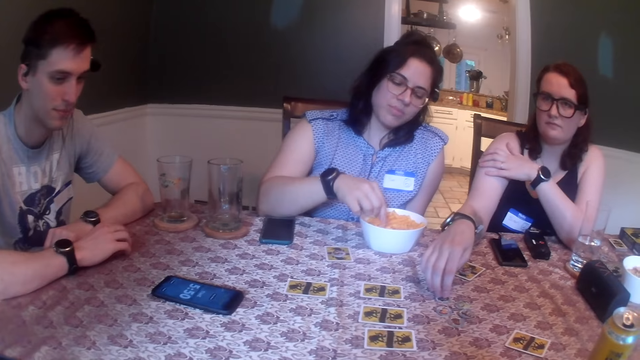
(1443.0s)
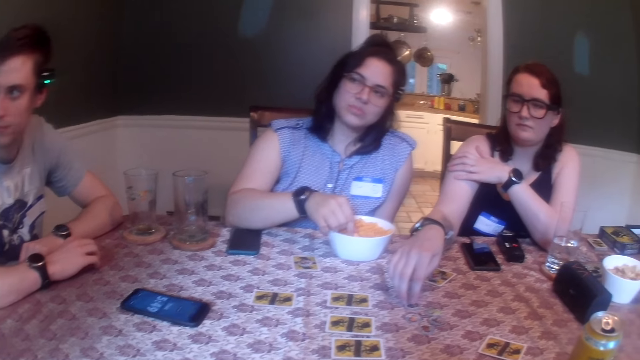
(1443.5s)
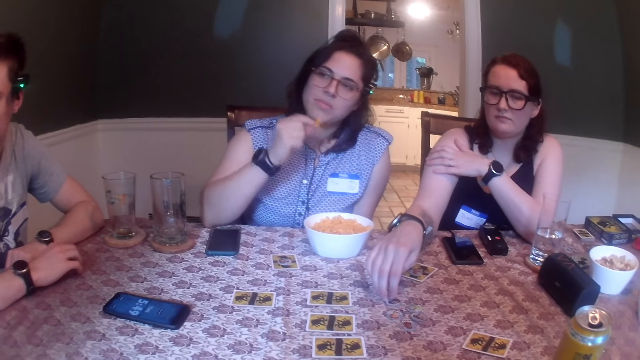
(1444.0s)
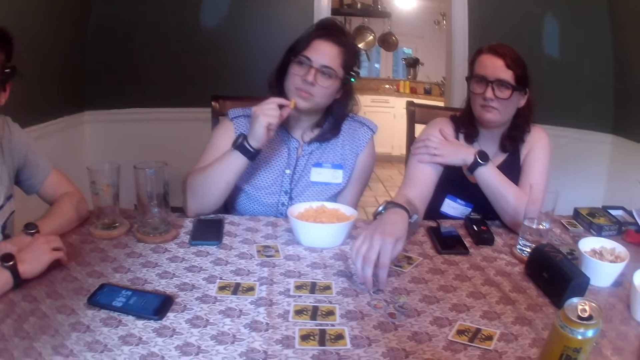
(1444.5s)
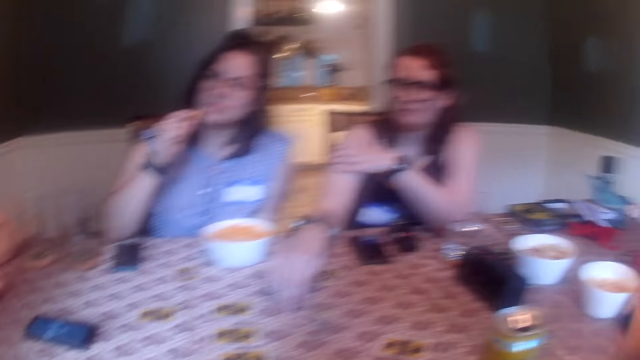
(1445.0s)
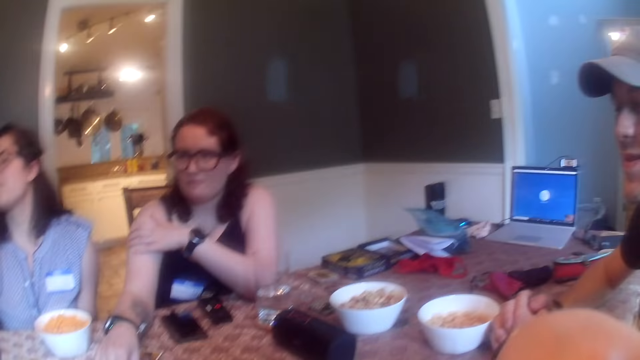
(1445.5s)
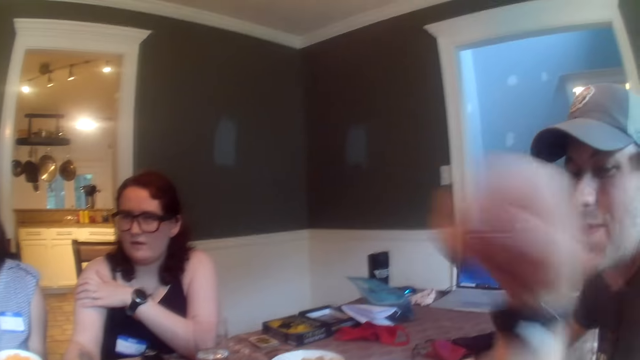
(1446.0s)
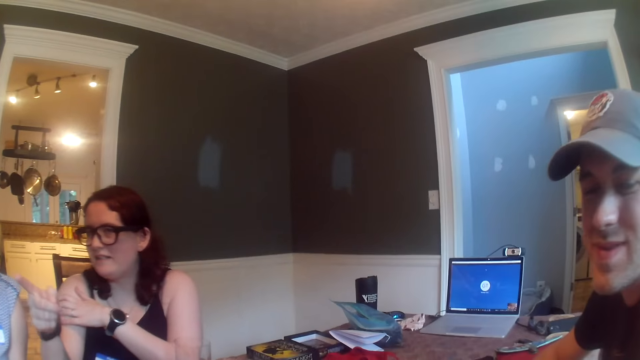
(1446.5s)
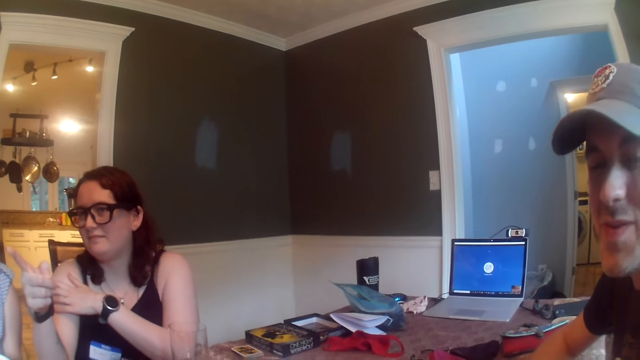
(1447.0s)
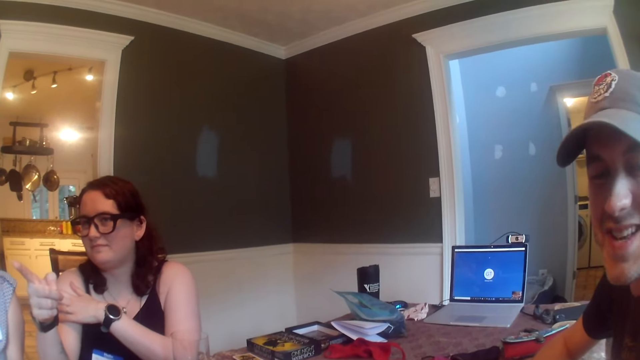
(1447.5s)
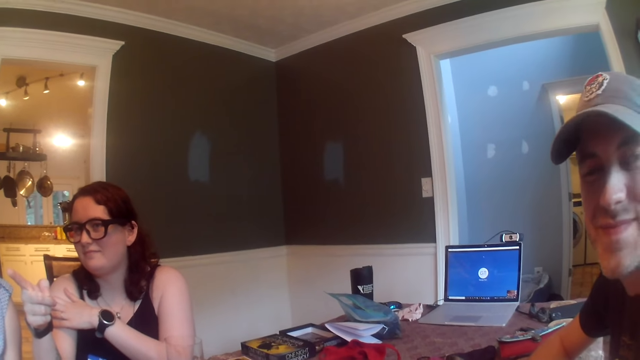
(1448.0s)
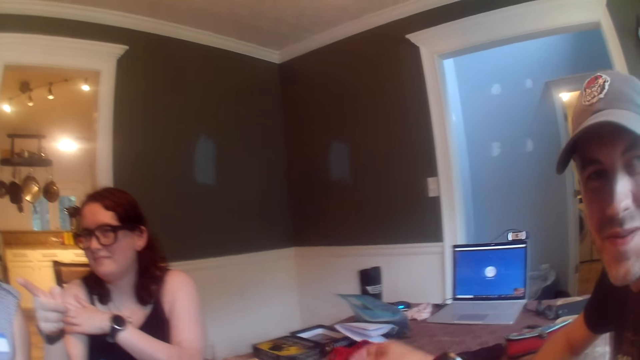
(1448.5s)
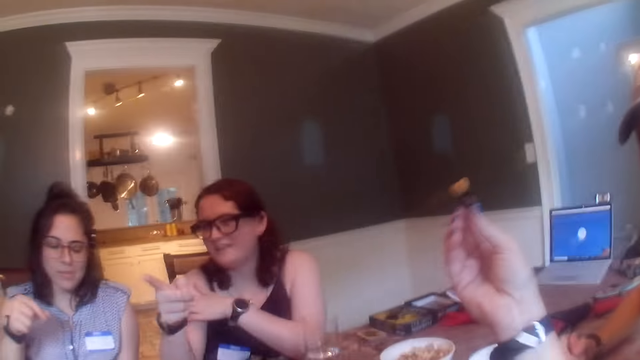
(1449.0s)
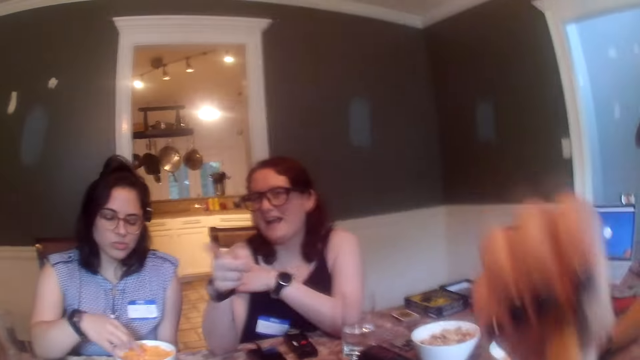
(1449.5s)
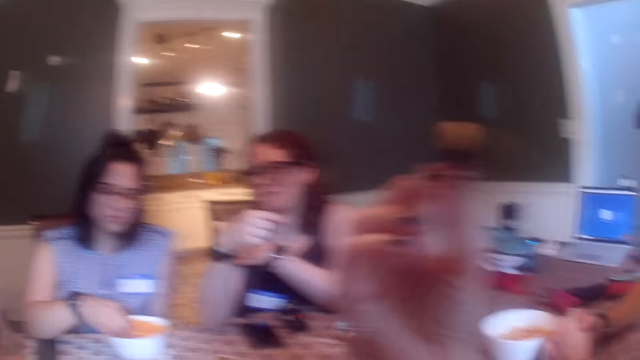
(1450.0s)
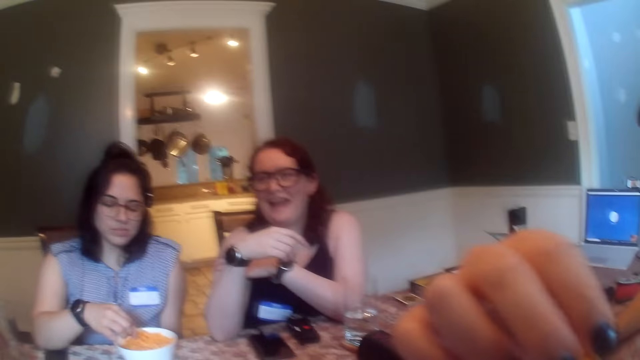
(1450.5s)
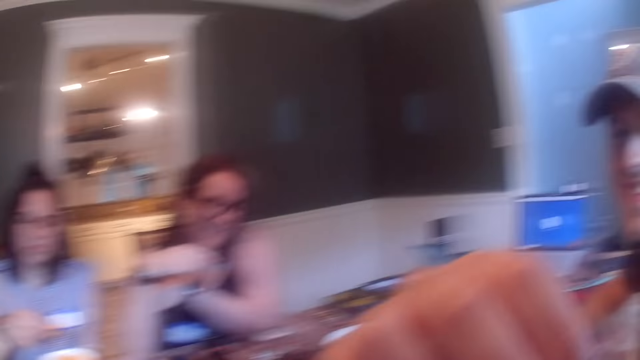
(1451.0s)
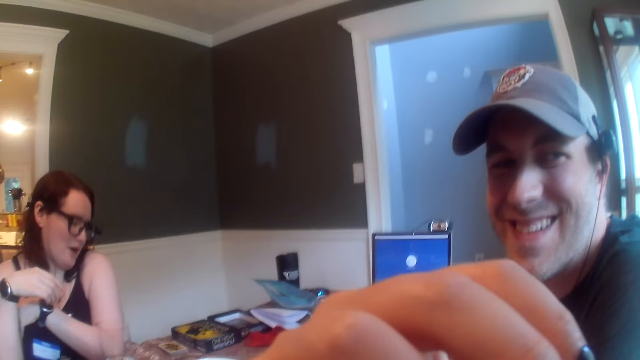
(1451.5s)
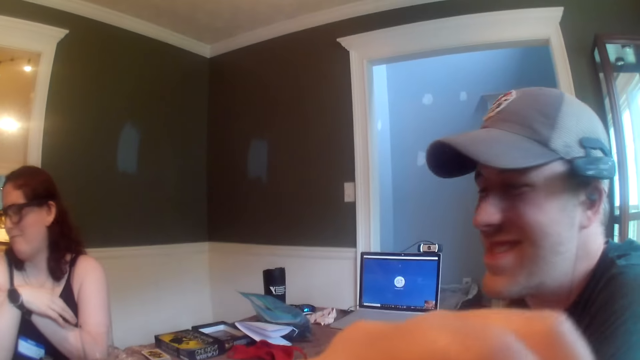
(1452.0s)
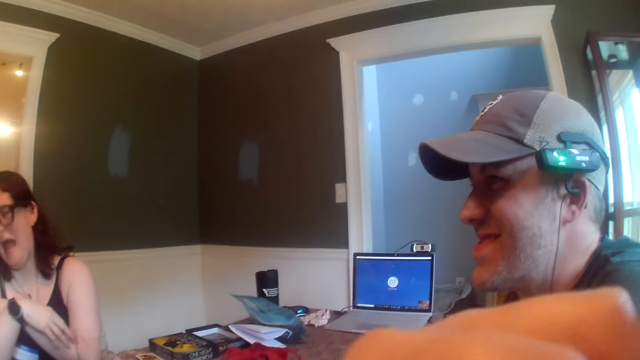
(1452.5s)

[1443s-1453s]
A lady eats something. A woman picks up a corn puff from the bowl on the table with her right hand and holds the corn puff with her right hand. A man talks with another man. Another woman points to a man with her right hand. The camera wearer talks with the first man. She picks up a corn puff from a bowl on the table with her right hand. She puts the corn puff in her mouth with her right hand. The first woman picks up a corn puff from the bowl on the table with her right hand. The camera wearer eats something.

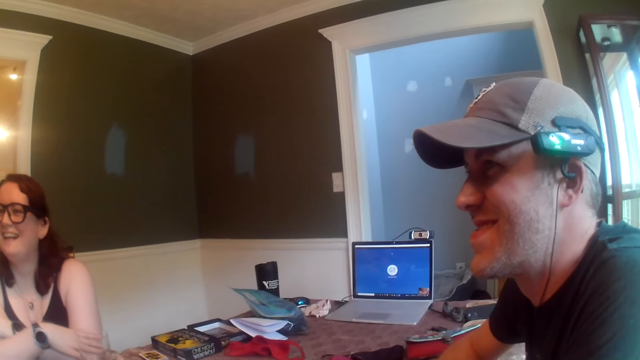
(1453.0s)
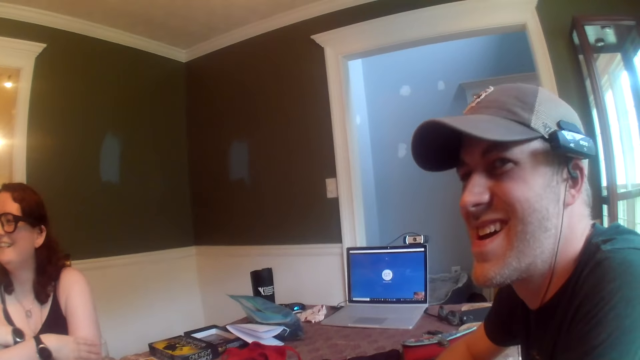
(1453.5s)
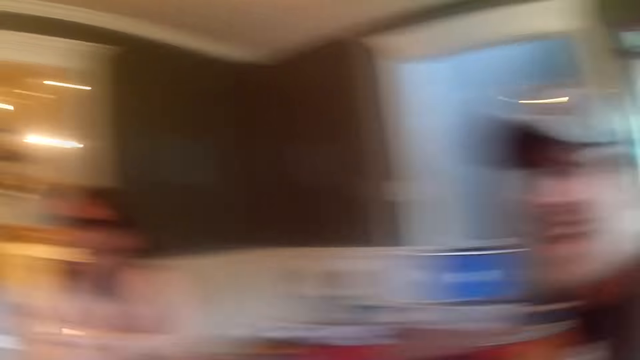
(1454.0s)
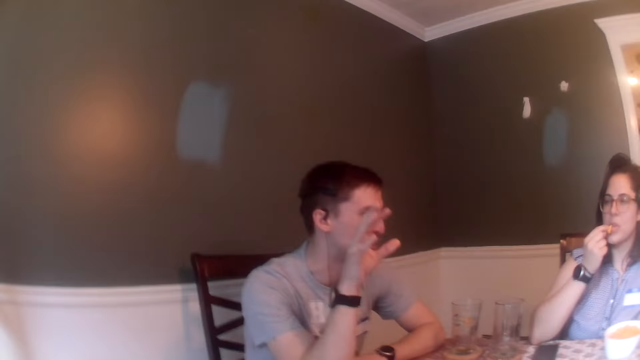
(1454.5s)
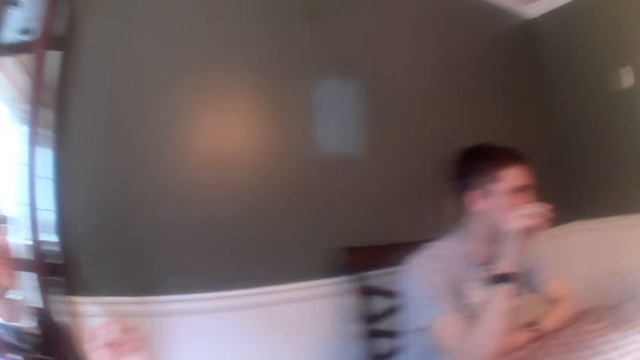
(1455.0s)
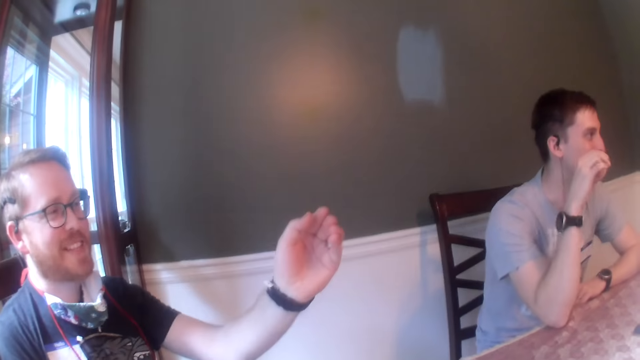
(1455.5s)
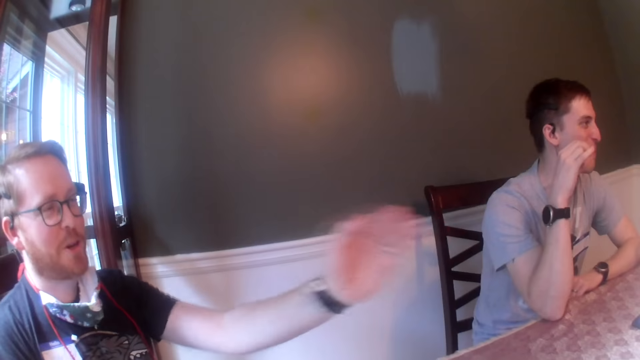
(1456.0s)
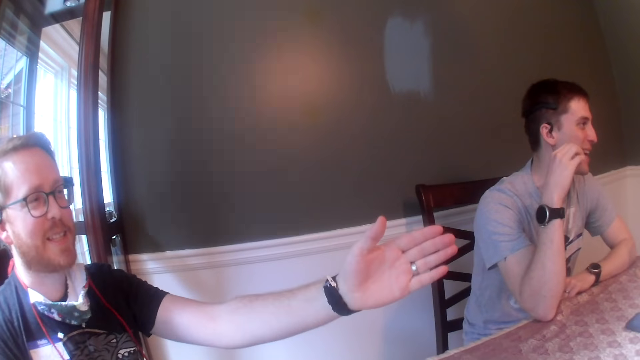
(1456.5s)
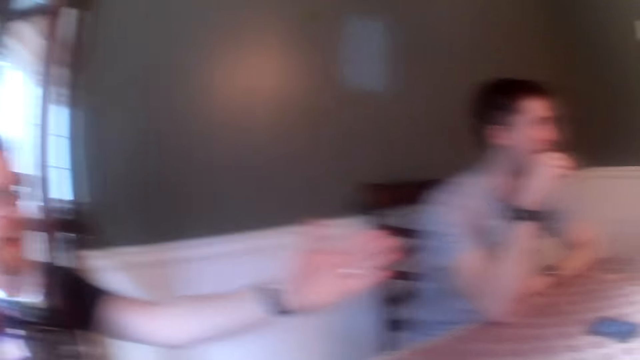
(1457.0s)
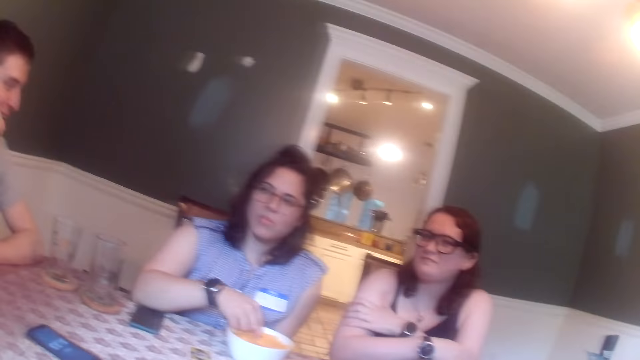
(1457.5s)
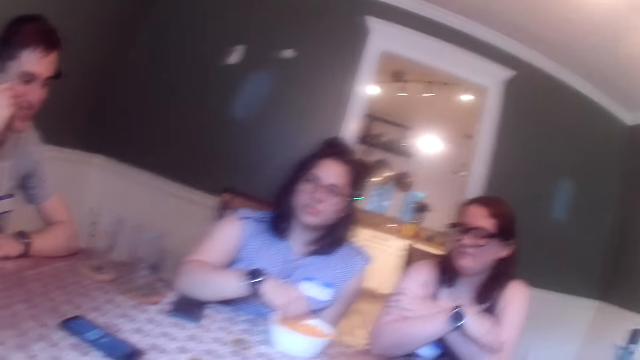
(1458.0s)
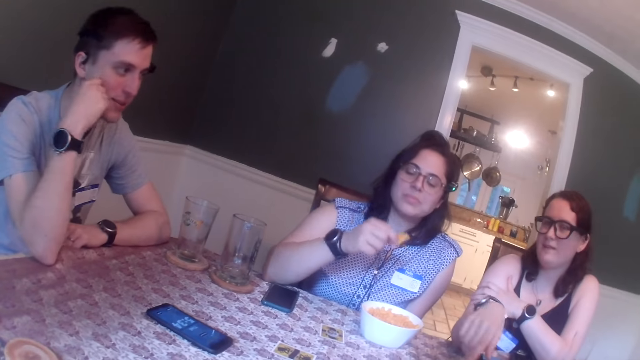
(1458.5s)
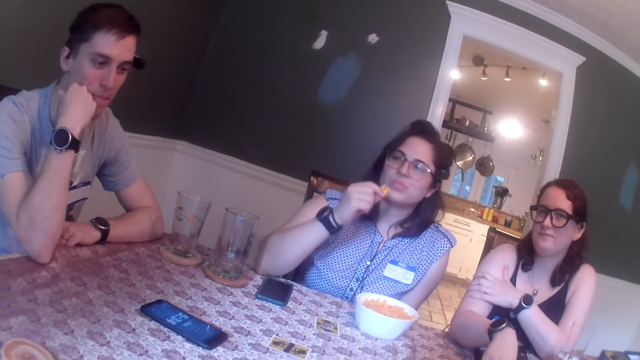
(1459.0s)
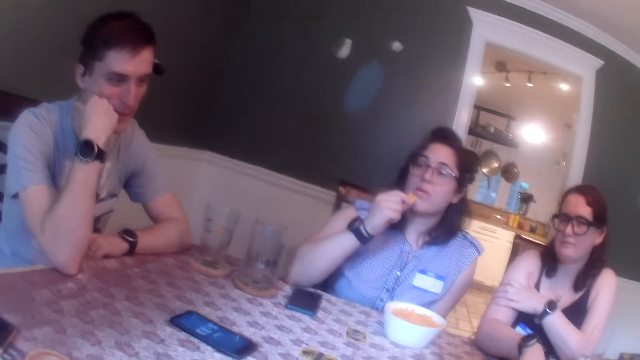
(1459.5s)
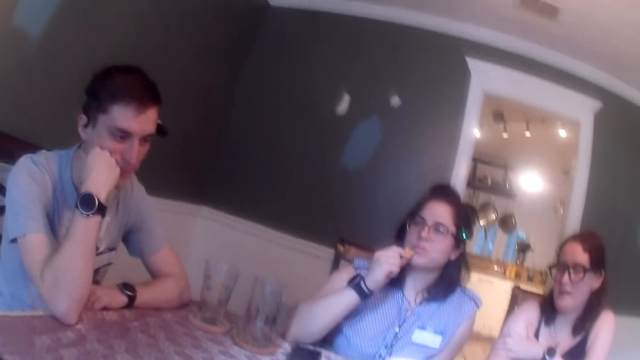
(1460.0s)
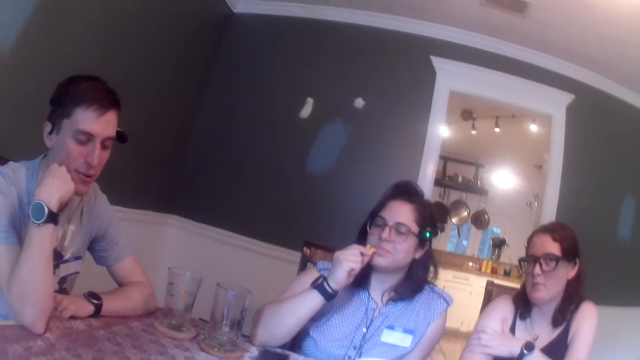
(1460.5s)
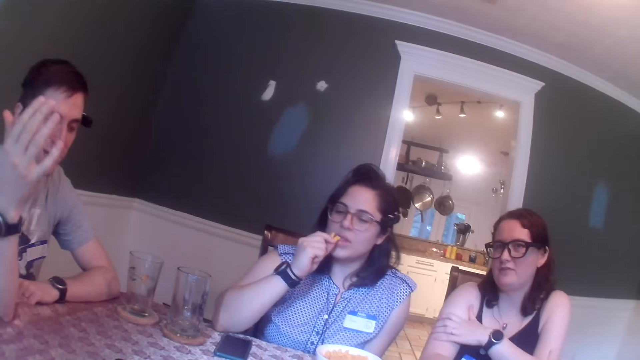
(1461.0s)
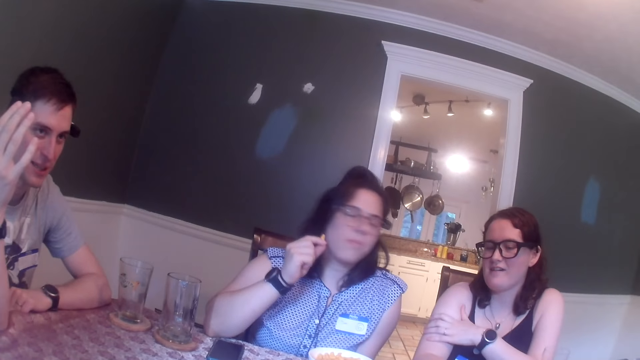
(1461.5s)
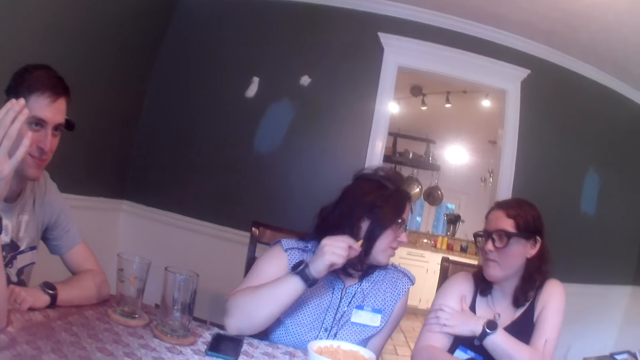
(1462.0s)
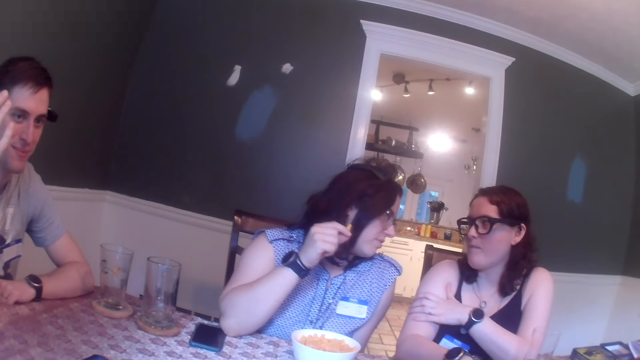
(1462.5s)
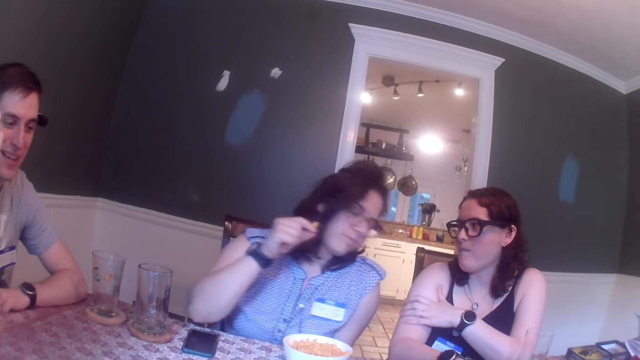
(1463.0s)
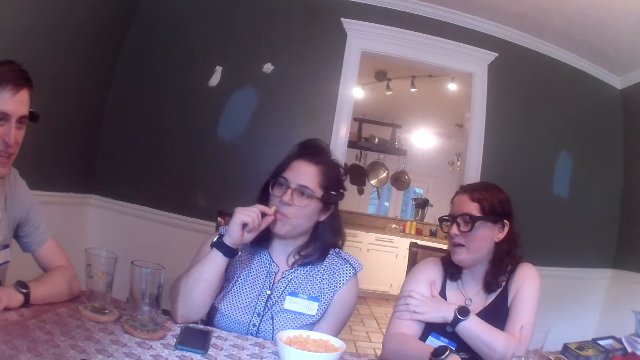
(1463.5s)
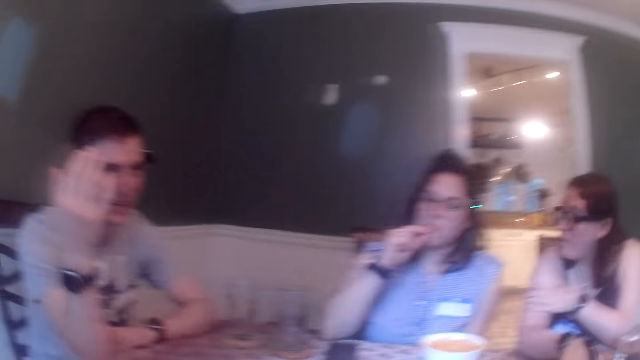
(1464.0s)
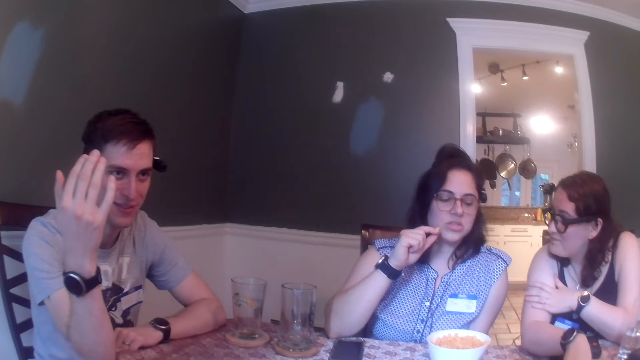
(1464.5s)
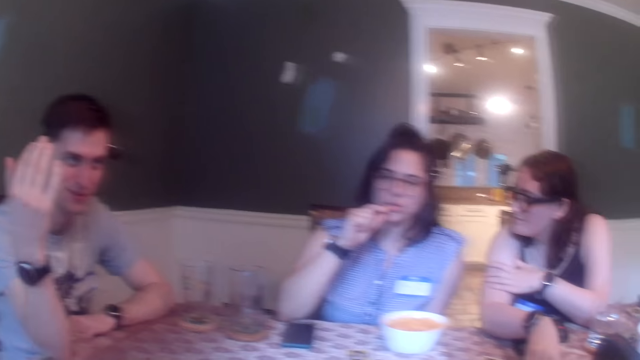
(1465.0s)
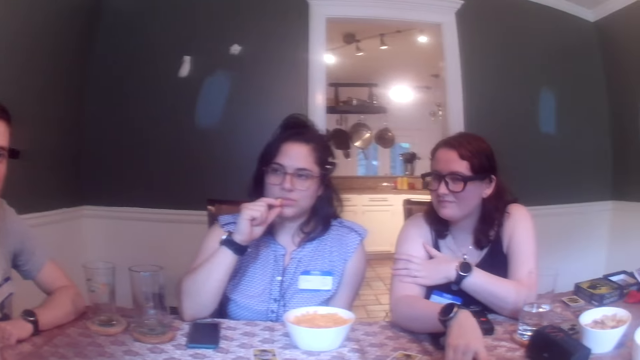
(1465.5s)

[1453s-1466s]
A lady talks with the camera wearer. A woman puts the corn puff in her mouth with her right hand. A man talks with another lady. The man gestures out with his hand. The woman picks up corn puffs from the bowl on the table with her right hand and holds the corn puffs with her right hand. The second lady eats something. The woman puts the corn puff in her mouth with her right hand. The second lady talks with the first lady. Another man talks with the camera wearer.
